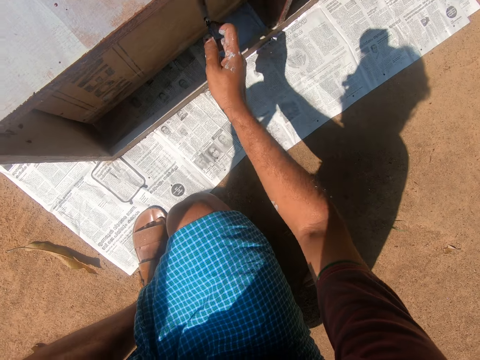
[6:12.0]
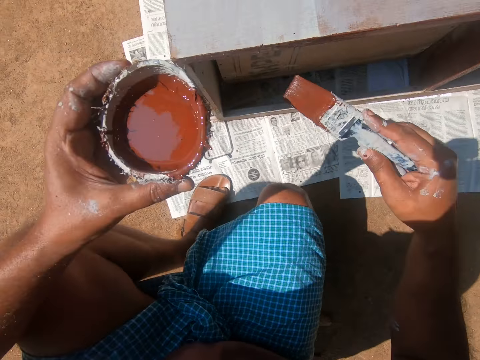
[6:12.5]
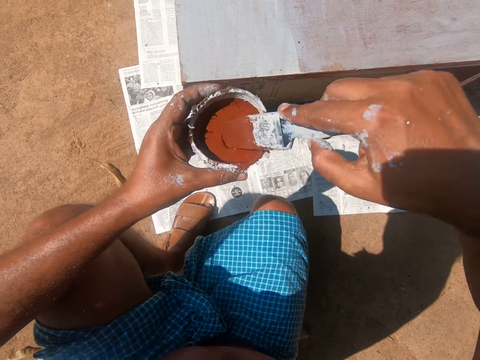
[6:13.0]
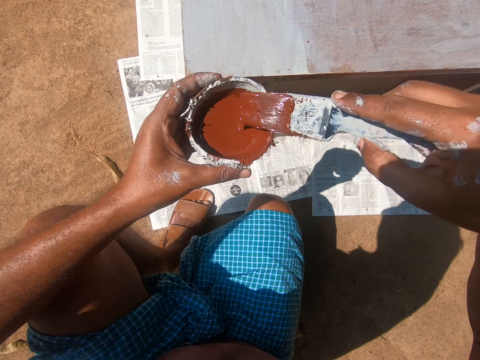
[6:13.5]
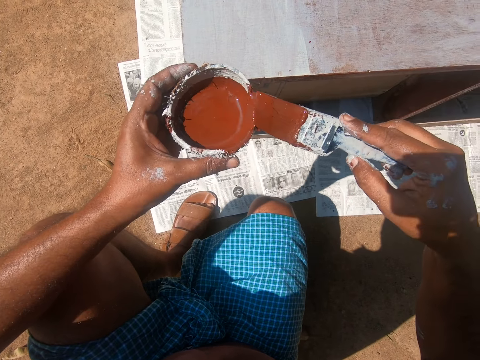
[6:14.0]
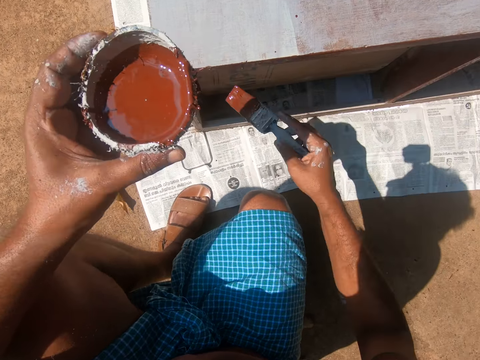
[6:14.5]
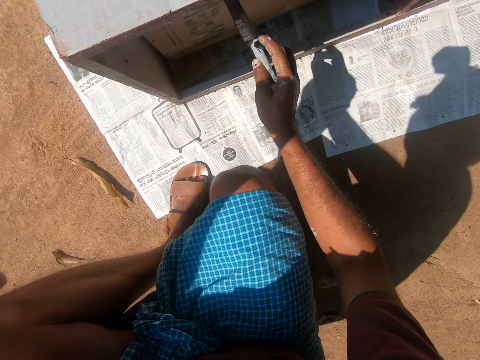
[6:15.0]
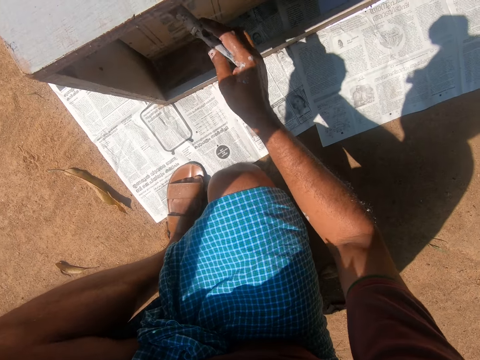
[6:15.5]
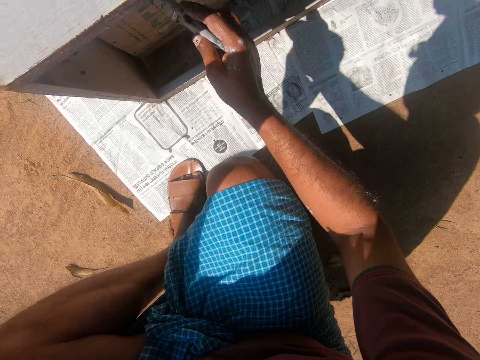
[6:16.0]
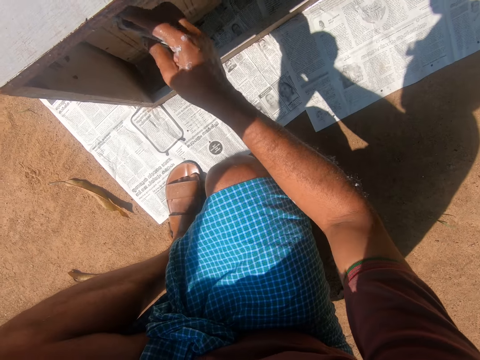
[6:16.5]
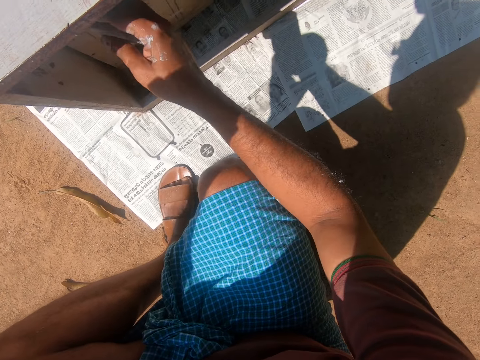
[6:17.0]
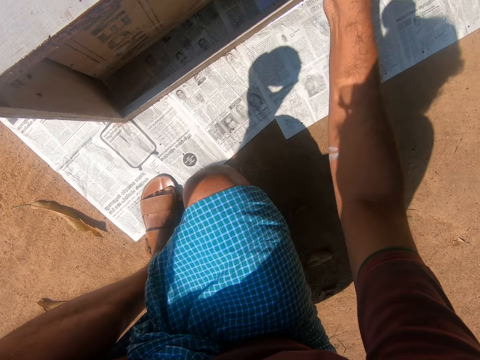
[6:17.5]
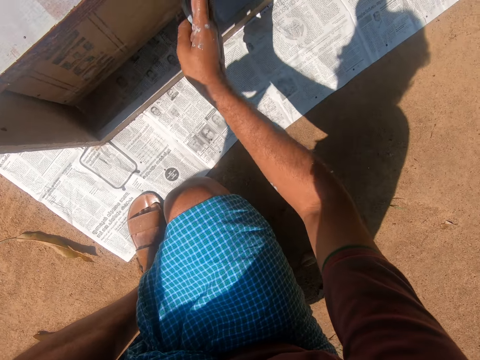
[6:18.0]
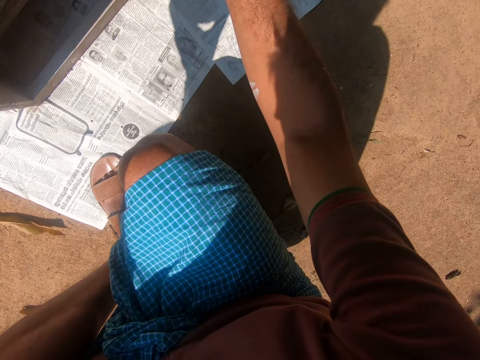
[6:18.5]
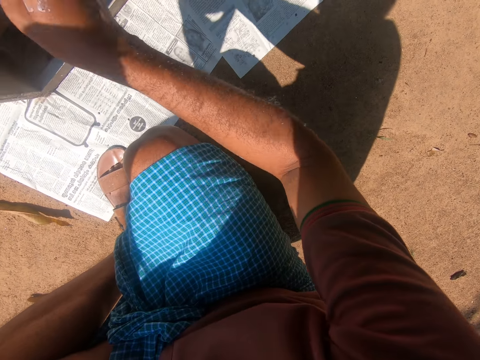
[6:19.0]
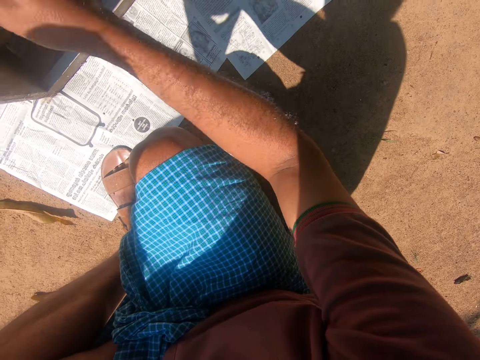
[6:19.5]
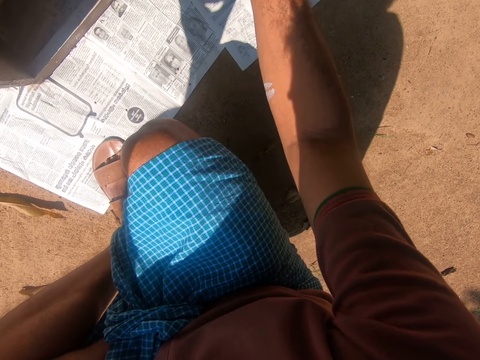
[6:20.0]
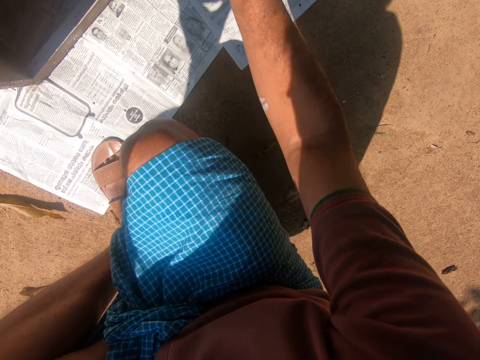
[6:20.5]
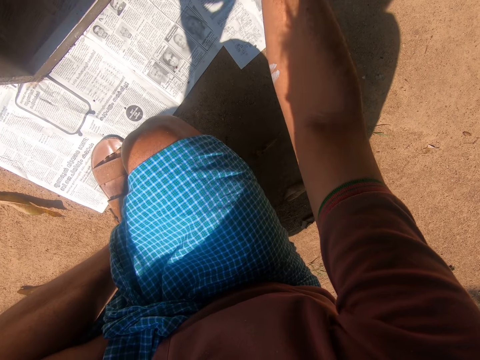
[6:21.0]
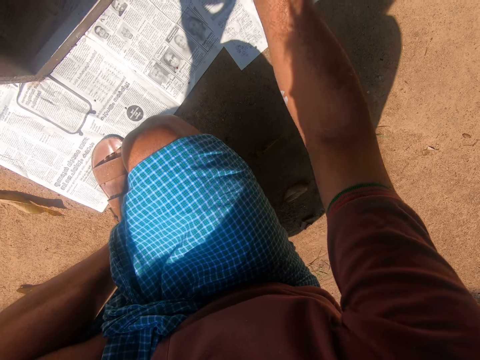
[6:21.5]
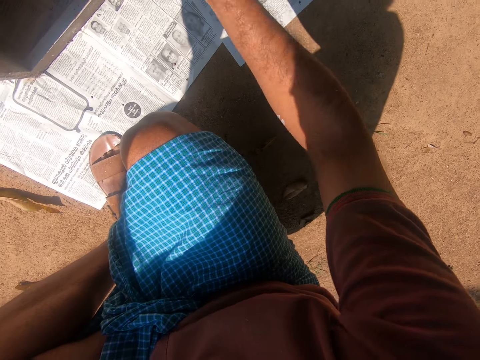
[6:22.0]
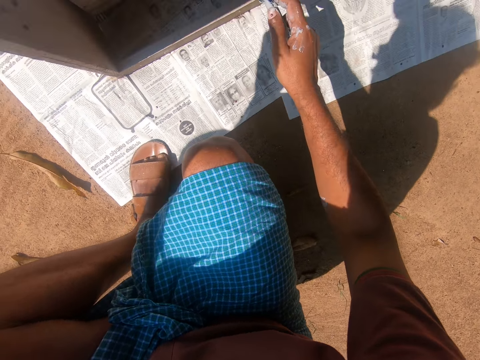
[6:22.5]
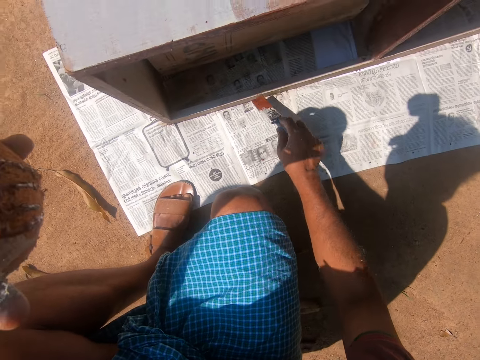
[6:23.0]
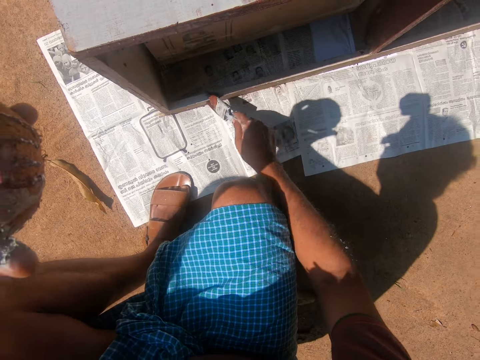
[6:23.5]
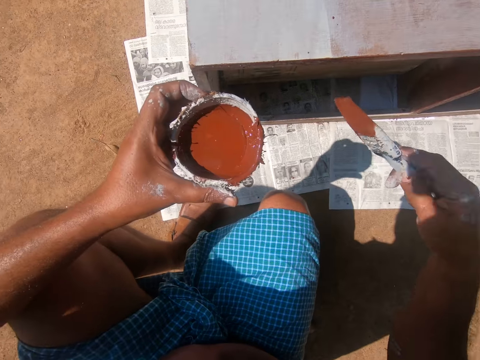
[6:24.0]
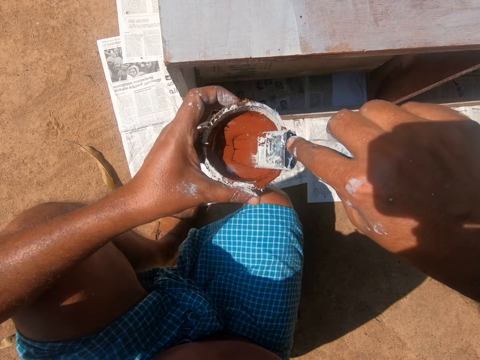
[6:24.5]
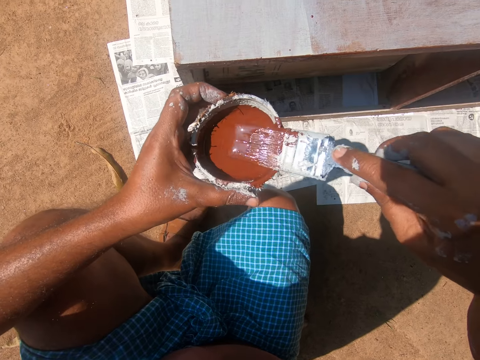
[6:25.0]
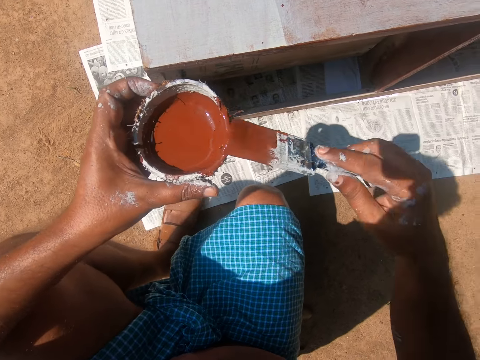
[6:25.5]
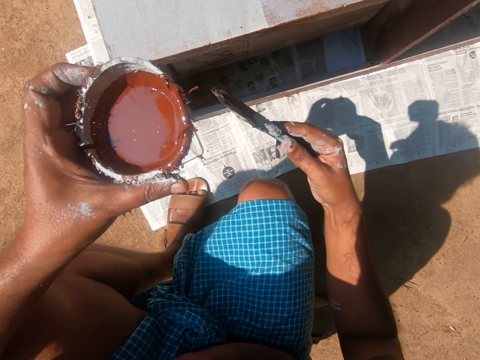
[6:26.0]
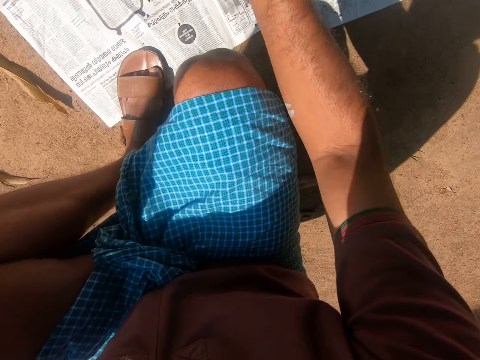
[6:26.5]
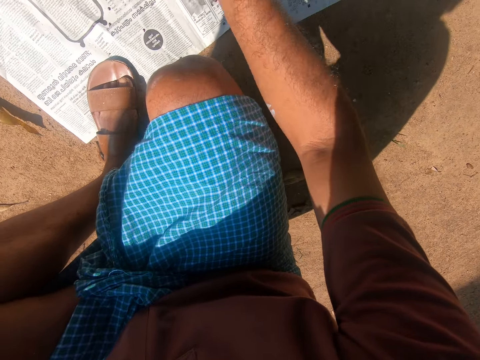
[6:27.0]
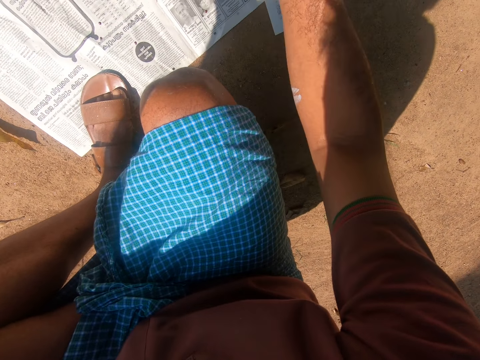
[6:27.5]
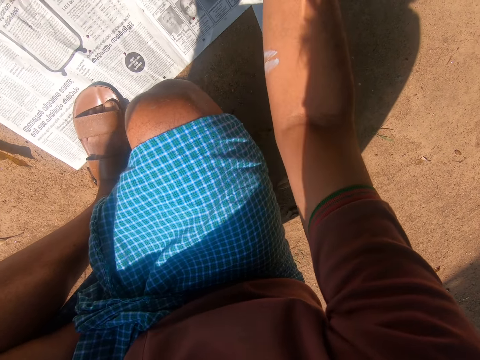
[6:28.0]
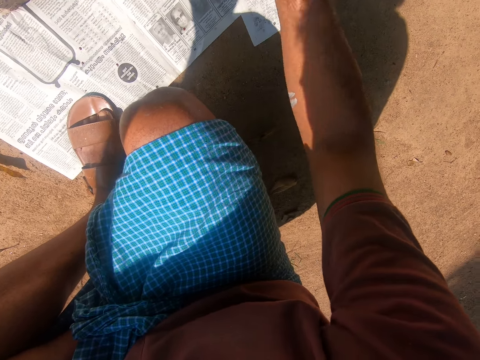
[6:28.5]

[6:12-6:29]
The camera wearer swings a hand. They put the brush into the paint in the painting bowl. They remove excess paint on the brush with the edge of the painting bowl. They swing the hand. They paint the back of the drawer with the paint brush. They swing the hand. They put the brush into the paint in the painting bowl. They remove excess paint on the brush with the edge of the painting bowl. They swing the hand. They paint the back of the drawer with the paint brush.

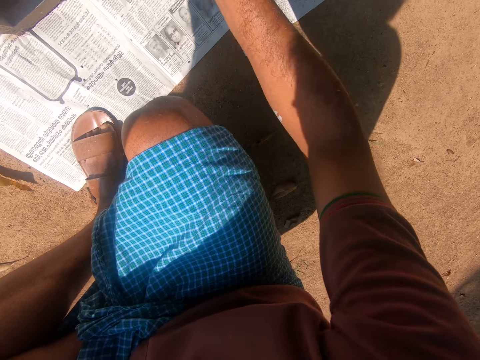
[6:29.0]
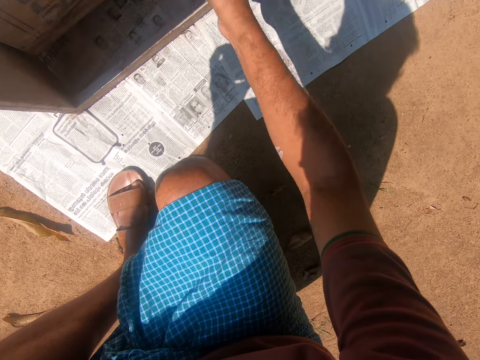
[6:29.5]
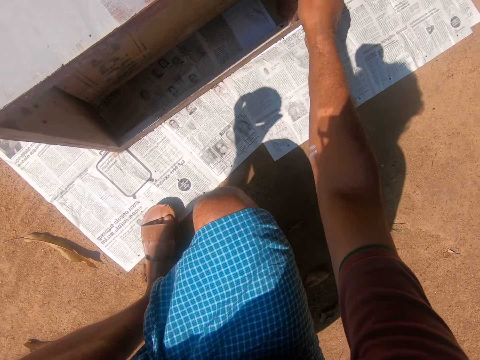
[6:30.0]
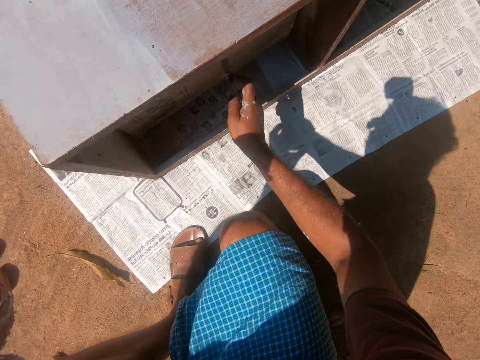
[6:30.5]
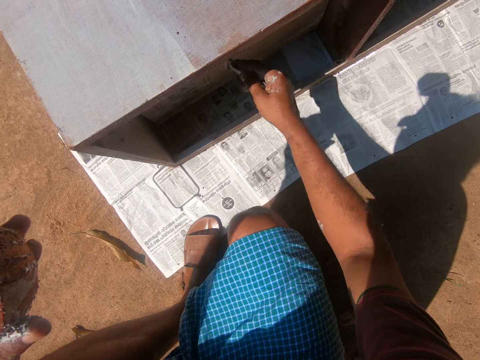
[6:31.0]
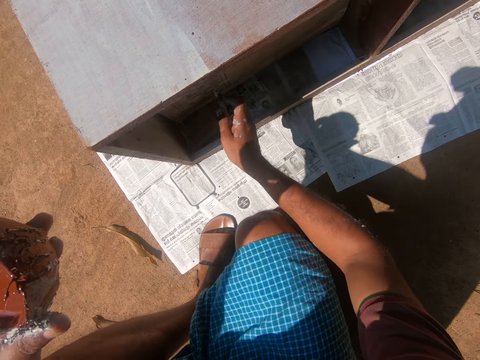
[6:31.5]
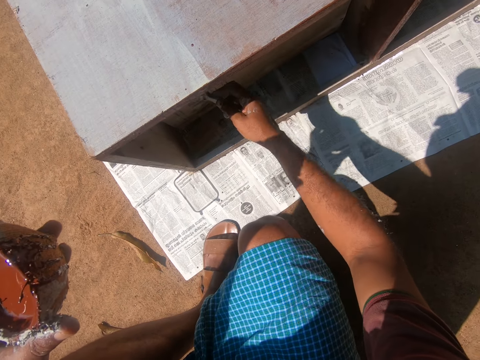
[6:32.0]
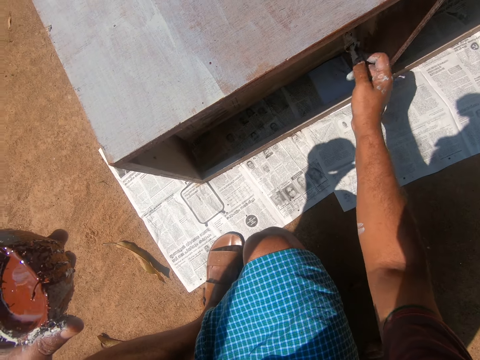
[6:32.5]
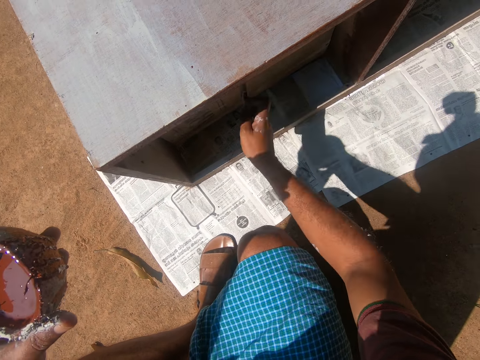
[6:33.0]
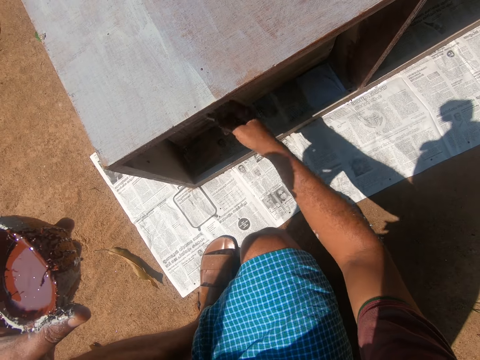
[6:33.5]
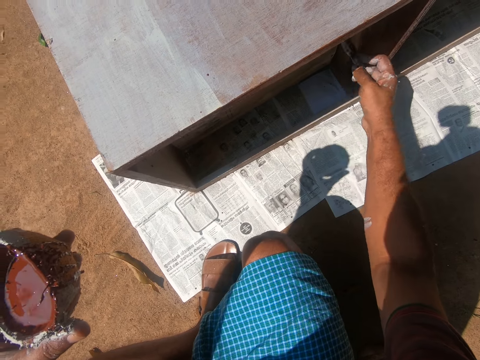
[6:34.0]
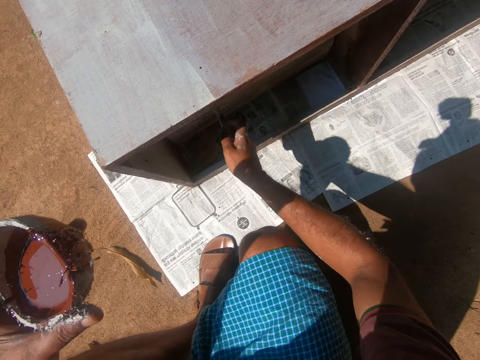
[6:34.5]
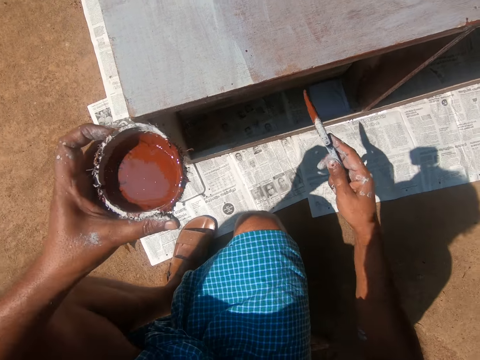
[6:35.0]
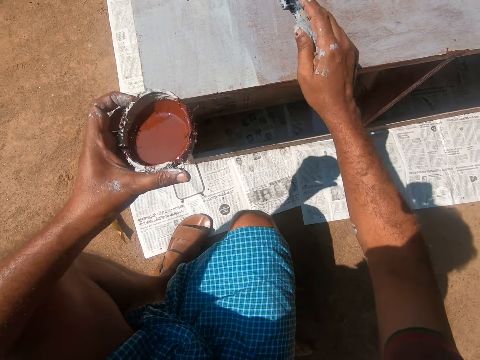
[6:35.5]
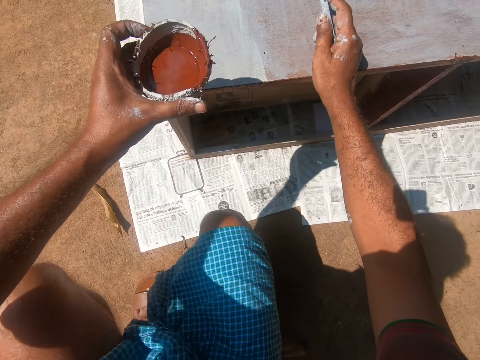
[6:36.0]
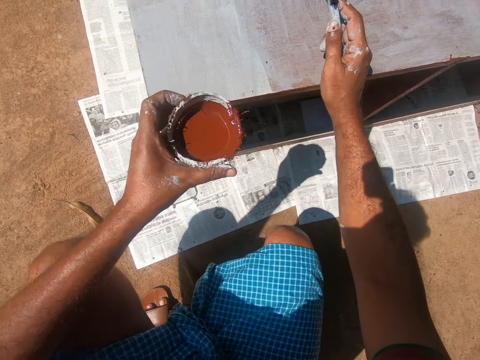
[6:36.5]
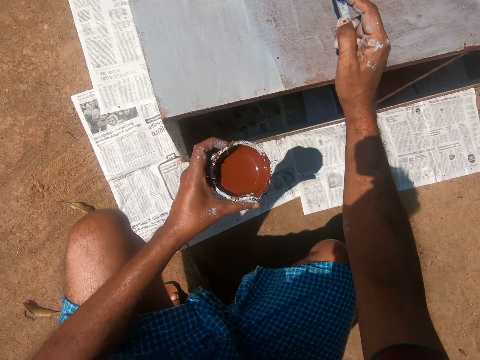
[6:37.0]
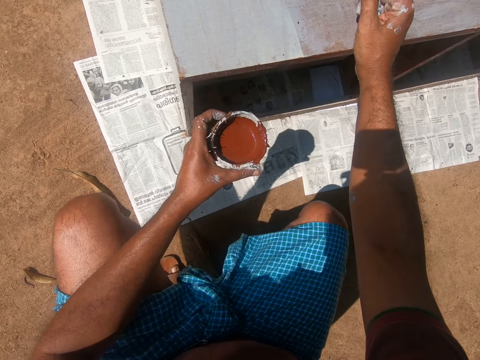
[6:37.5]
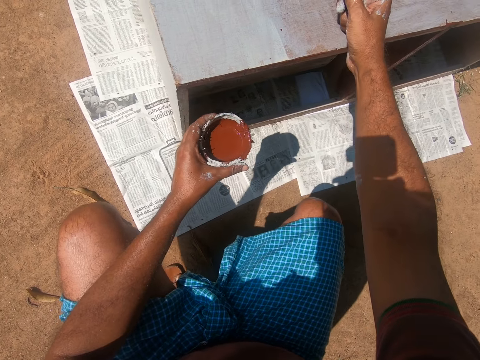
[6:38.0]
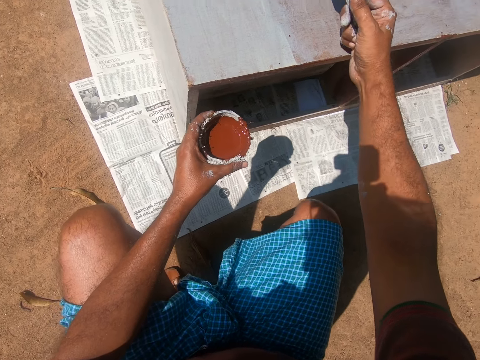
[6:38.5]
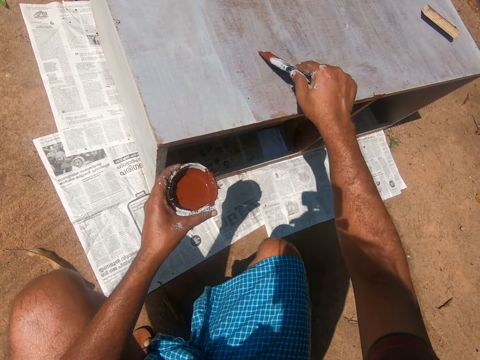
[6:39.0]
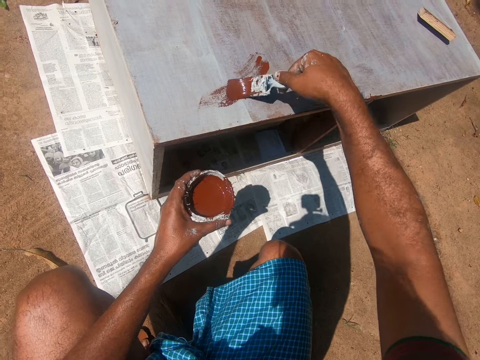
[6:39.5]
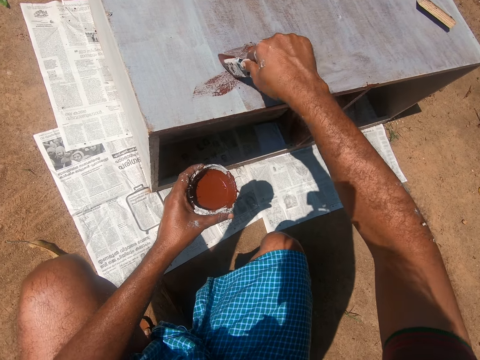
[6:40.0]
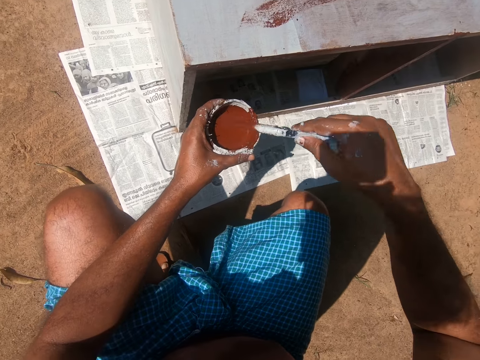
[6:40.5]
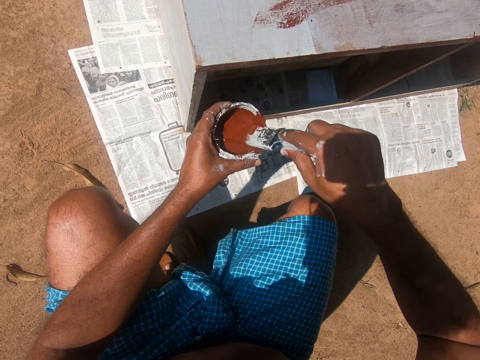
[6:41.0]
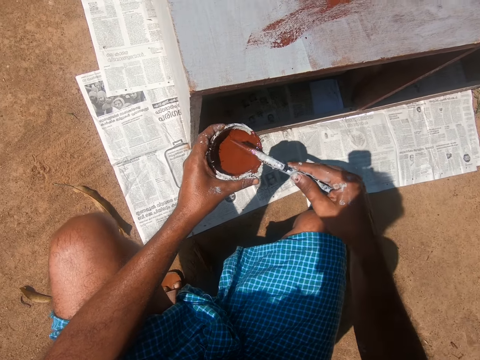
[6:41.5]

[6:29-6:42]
The camera wearer moves the head up. He paints the cabinet using a paint brush. He swings a hand. He puts his right hand on the top of the cupboard. He adjusts his squatting position. He paints the top of the cupboard with the paint brush. He swings the hand. He puts the brush into the paint in the painting bowl. He removes excess paint on the brush with the edge of the painting bowl.
